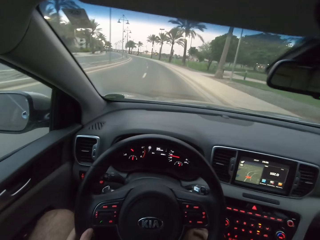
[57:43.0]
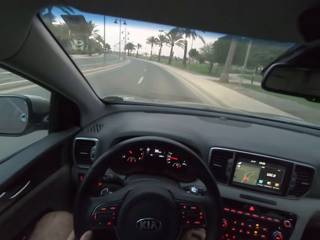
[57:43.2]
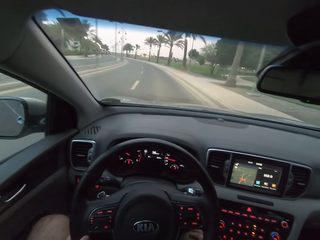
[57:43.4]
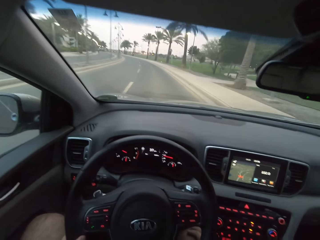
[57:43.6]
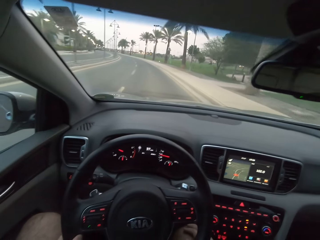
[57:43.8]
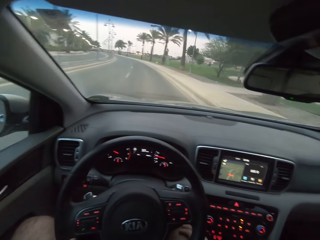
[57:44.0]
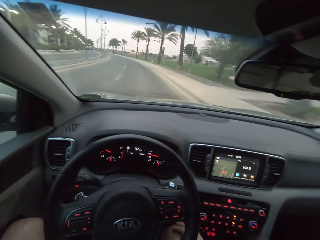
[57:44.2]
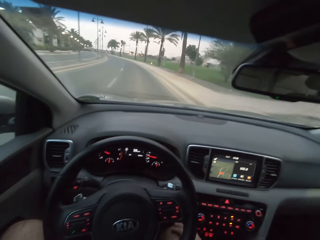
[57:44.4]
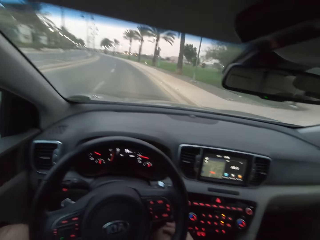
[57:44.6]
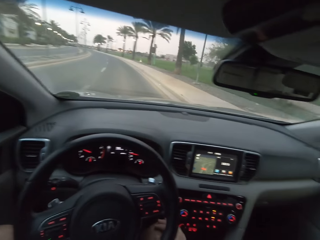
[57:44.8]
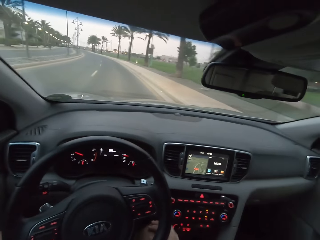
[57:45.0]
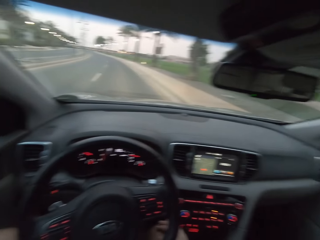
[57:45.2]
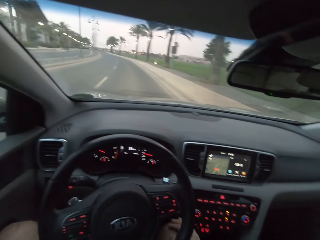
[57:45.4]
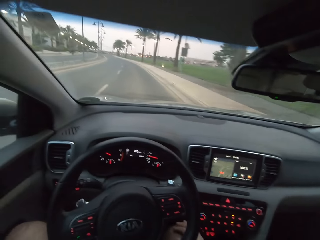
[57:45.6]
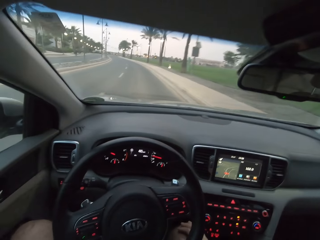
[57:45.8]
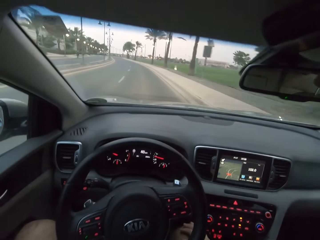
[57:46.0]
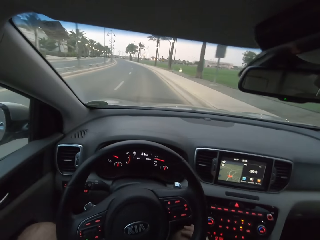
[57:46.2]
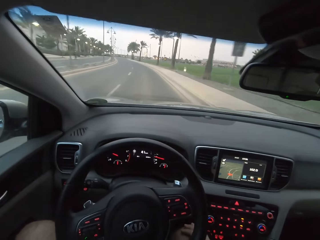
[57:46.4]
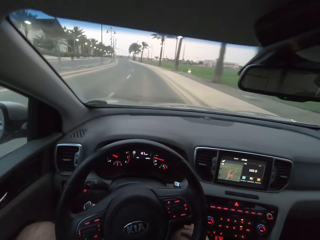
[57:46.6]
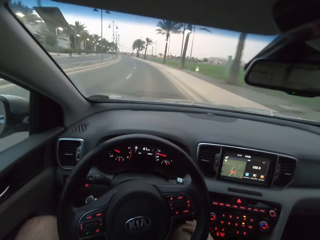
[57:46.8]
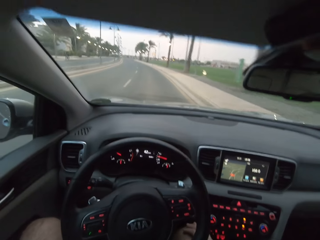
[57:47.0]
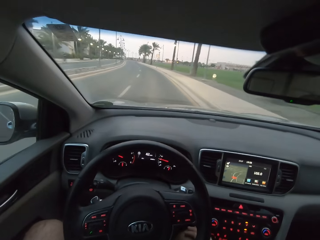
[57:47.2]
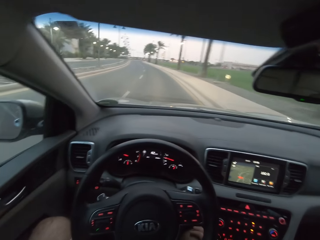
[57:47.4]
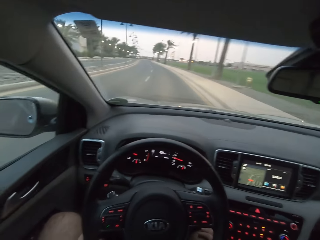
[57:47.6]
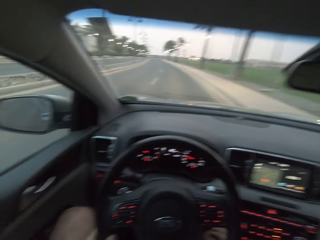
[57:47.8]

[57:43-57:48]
The camera wearer drives.

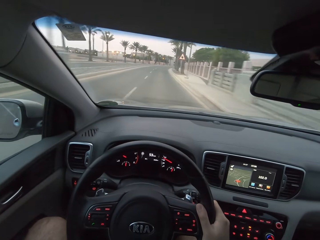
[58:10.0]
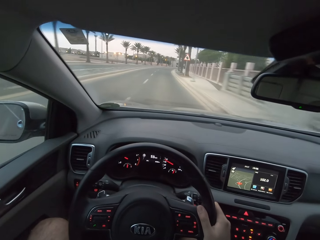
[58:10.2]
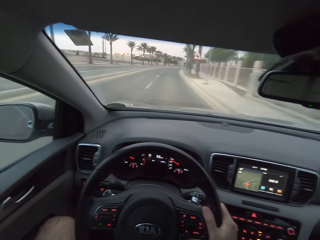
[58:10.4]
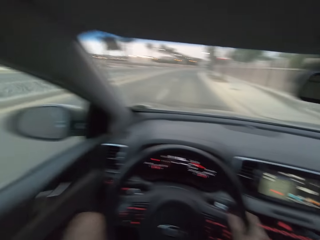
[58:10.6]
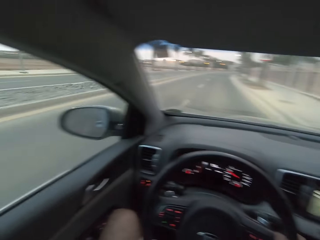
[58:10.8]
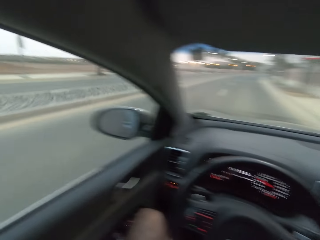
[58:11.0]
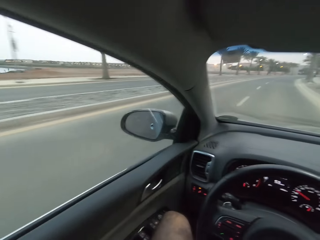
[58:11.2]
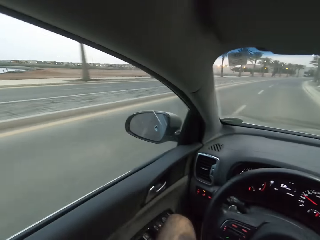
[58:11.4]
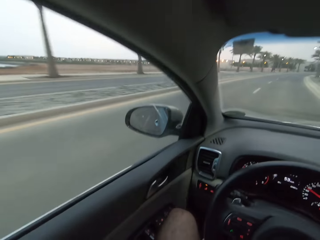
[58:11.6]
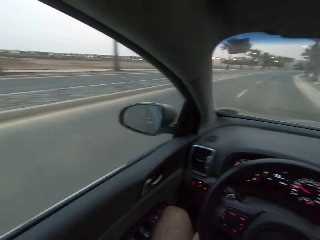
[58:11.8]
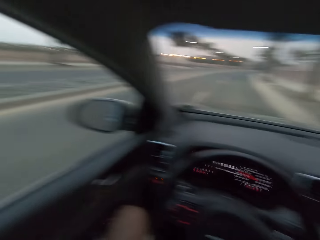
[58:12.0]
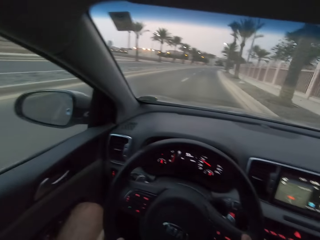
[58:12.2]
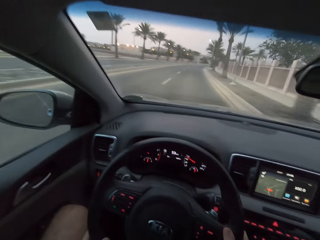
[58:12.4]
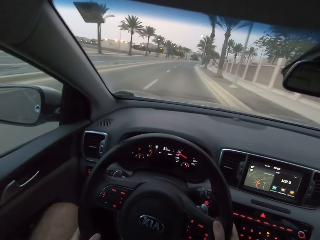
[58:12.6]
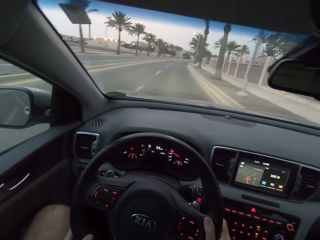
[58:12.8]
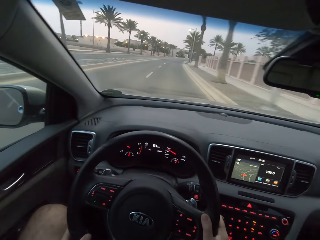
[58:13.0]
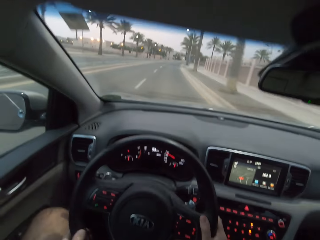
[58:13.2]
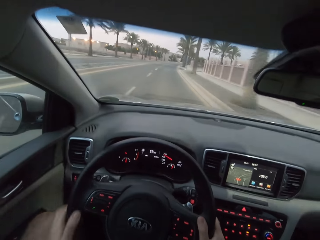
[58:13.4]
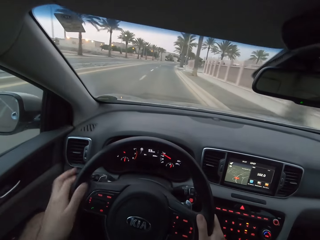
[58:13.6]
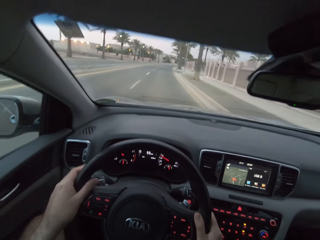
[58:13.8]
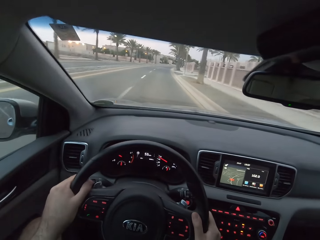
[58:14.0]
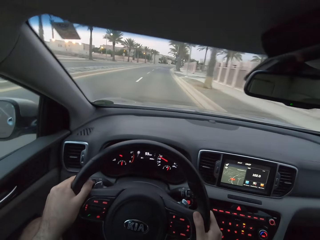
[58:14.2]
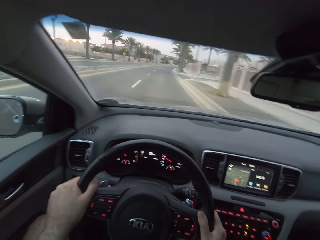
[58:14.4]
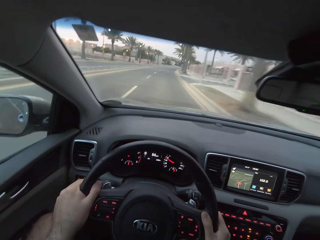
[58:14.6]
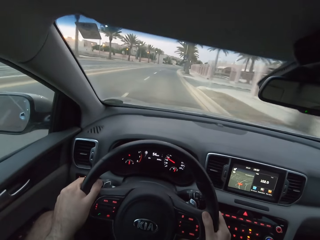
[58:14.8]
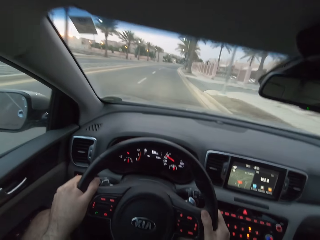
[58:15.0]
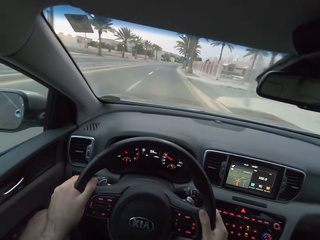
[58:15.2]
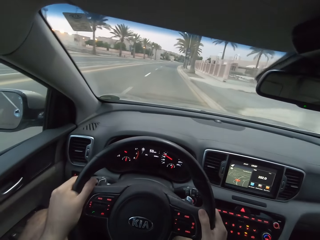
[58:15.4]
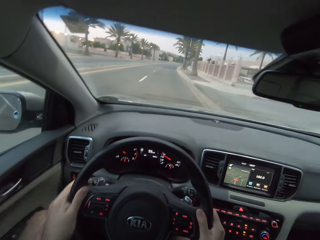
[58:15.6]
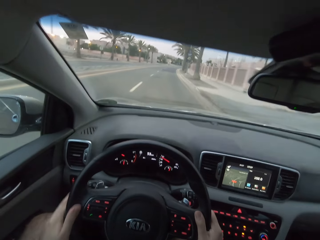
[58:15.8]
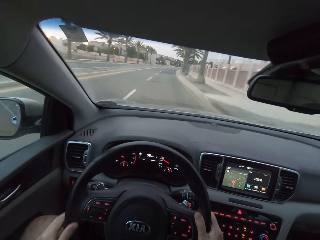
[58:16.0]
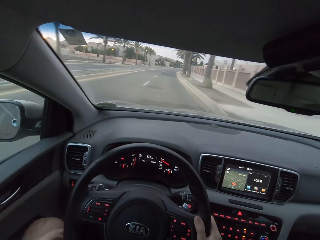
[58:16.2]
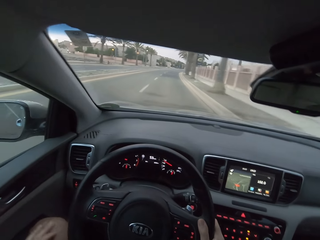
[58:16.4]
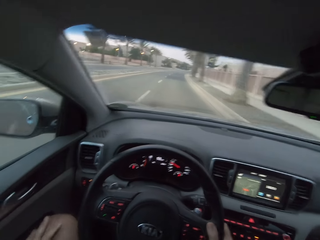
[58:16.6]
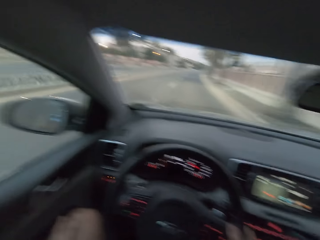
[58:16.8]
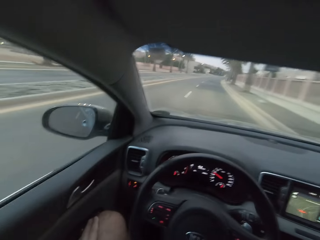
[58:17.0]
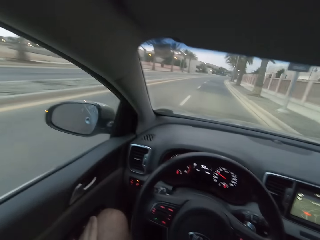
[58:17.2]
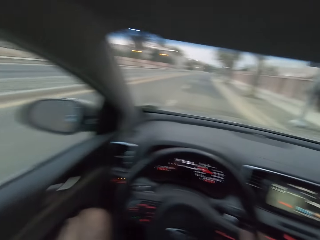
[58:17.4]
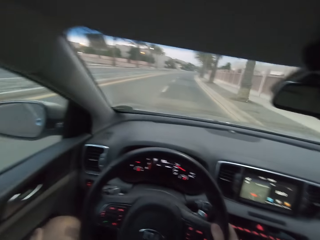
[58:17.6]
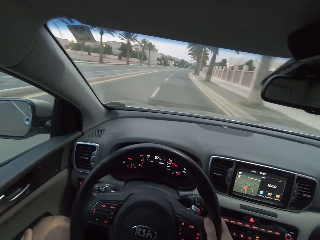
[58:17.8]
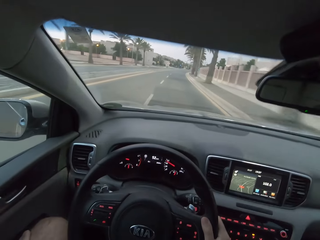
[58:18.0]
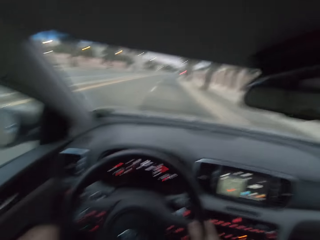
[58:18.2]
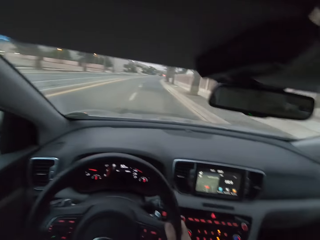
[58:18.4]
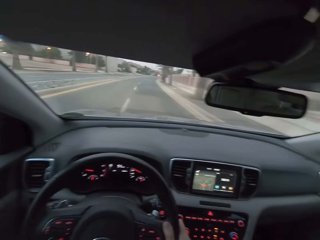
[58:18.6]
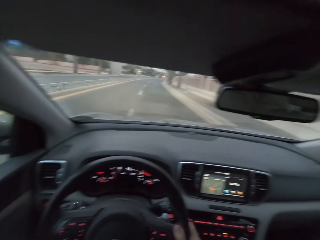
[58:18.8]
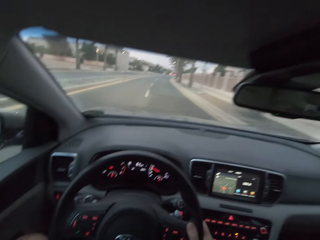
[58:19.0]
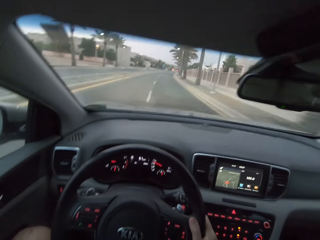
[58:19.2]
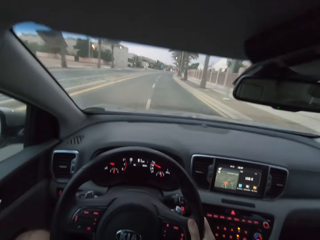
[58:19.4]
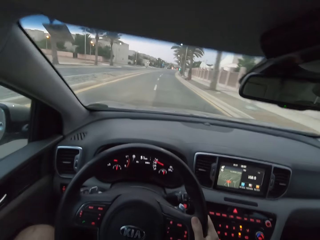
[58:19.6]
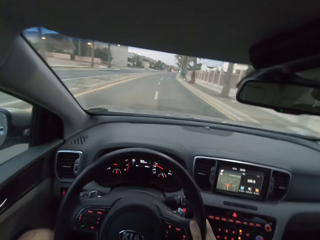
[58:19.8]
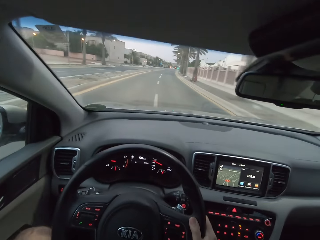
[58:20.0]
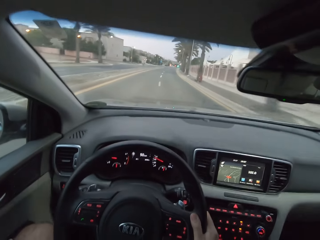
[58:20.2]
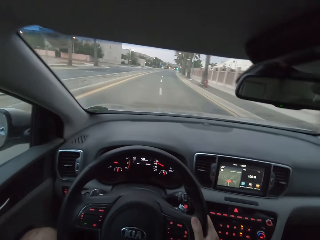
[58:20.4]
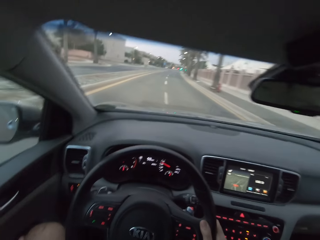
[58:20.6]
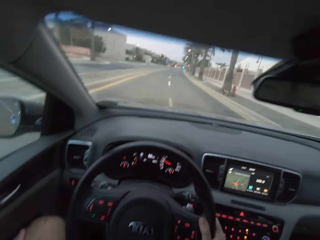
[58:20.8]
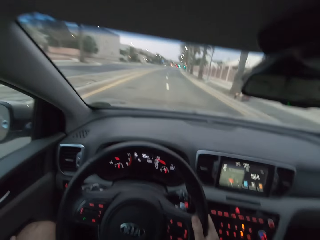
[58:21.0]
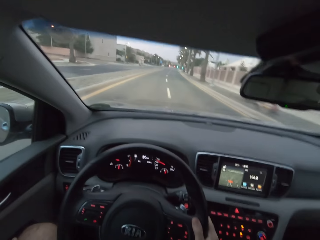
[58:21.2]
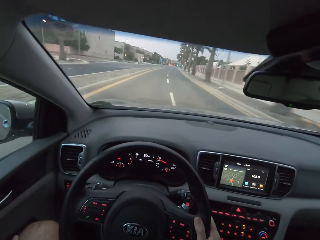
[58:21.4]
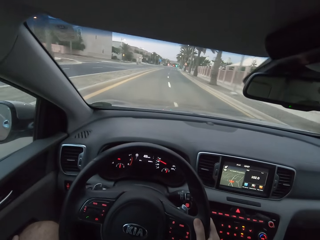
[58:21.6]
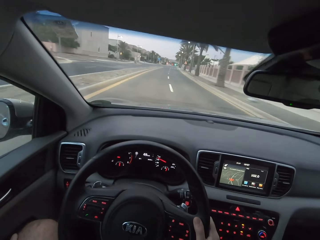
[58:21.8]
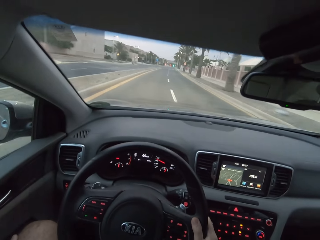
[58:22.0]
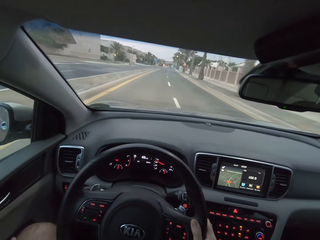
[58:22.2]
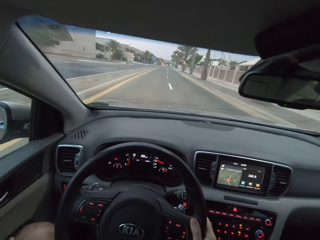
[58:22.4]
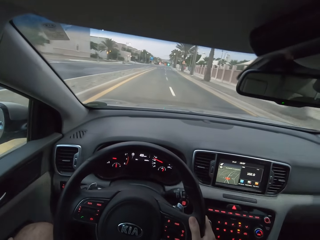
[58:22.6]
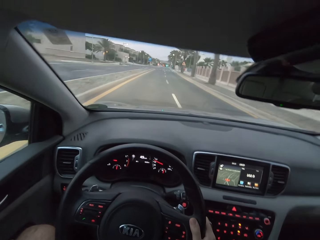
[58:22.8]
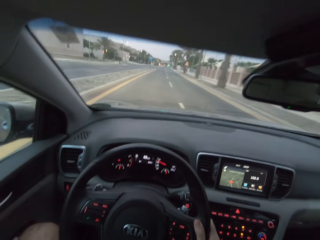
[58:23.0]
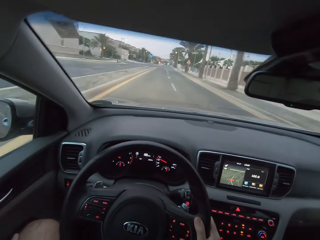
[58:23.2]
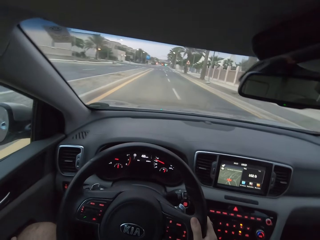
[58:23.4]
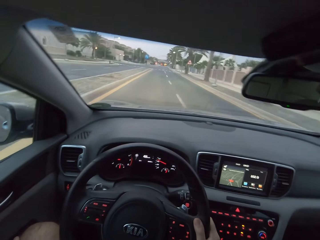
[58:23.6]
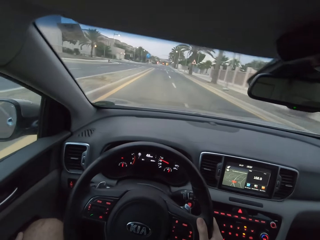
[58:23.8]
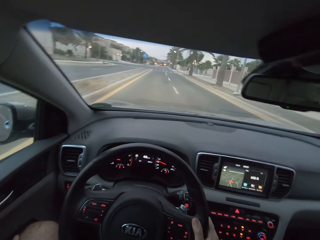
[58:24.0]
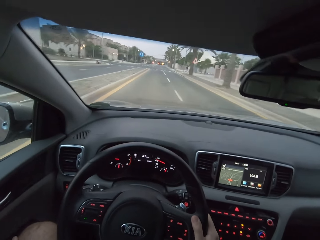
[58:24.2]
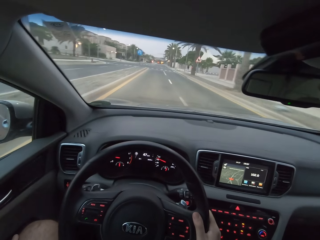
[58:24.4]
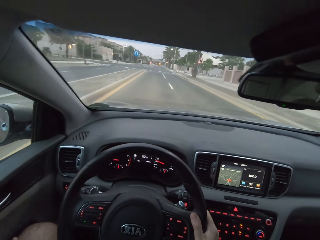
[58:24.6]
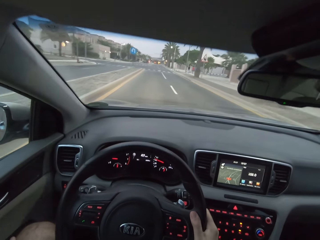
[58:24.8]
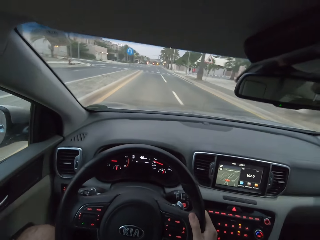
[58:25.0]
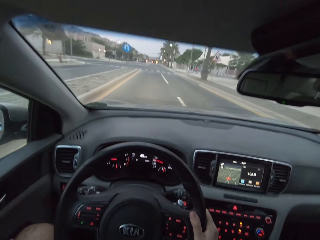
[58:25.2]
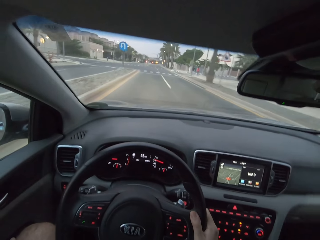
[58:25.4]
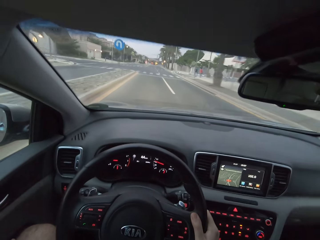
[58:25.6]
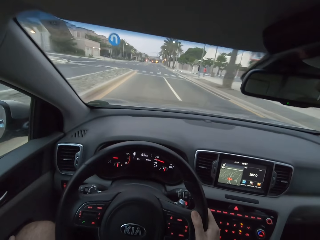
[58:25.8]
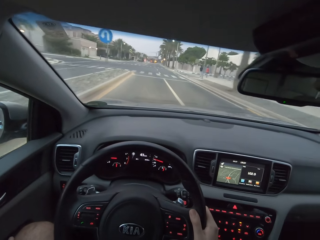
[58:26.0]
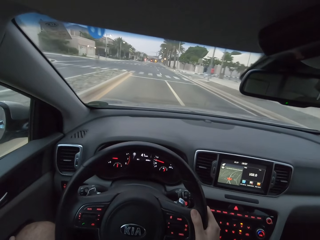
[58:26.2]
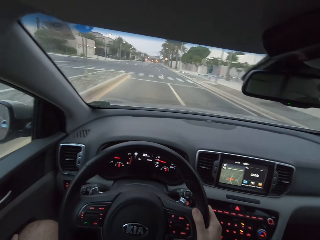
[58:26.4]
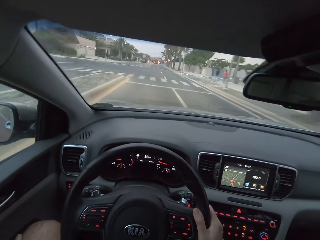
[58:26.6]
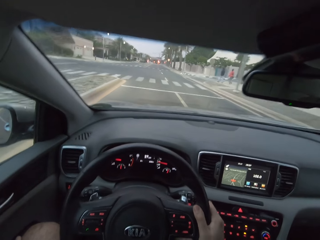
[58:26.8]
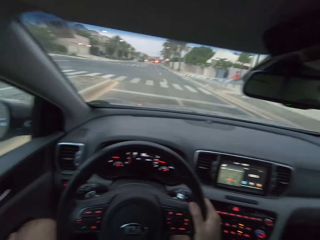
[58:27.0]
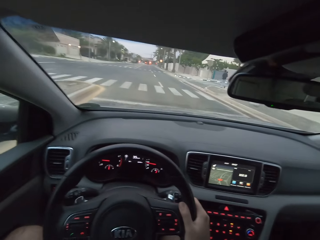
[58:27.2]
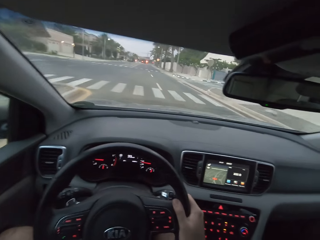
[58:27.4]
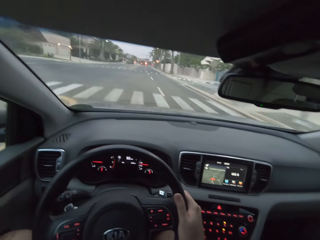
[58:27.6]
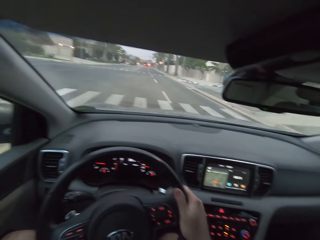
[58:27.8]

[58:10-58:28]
The camera wearer looks around. They drive a car on the road.
